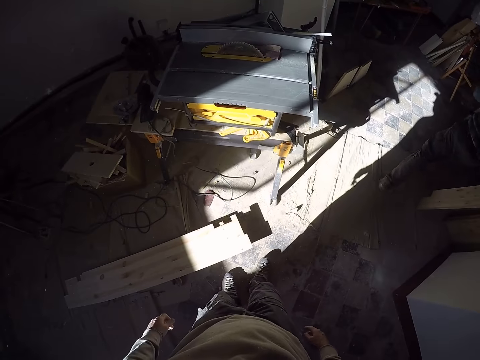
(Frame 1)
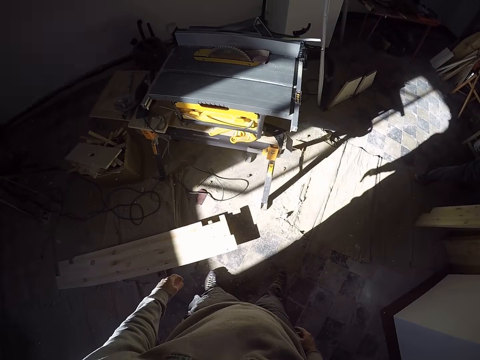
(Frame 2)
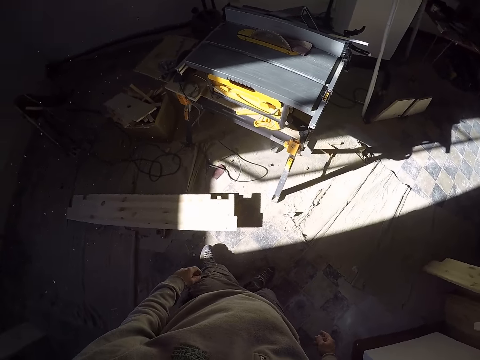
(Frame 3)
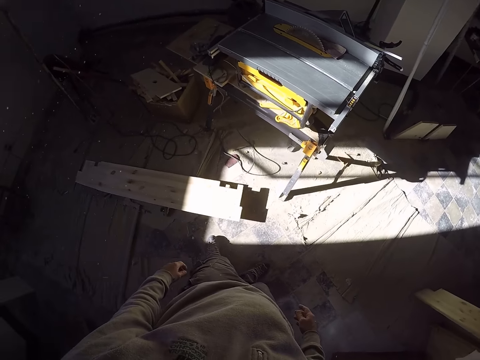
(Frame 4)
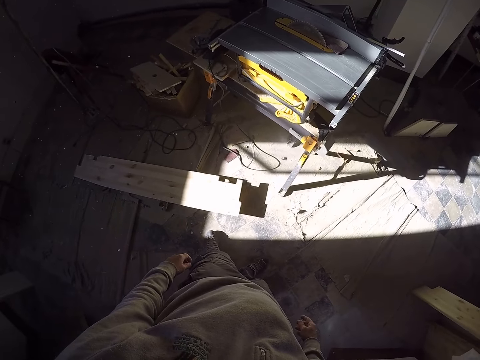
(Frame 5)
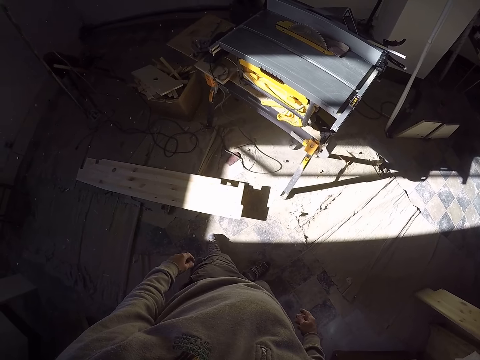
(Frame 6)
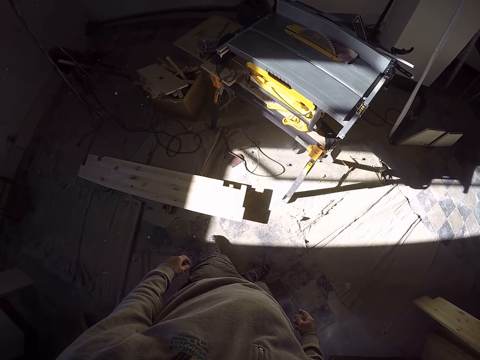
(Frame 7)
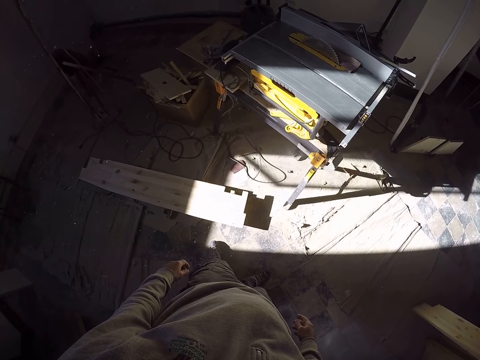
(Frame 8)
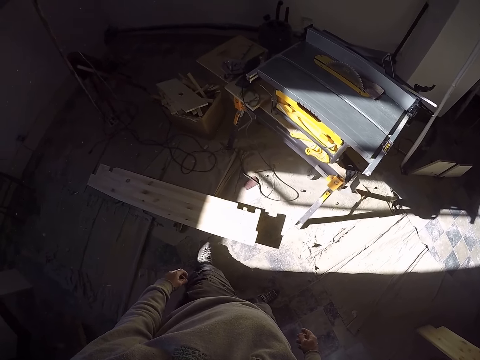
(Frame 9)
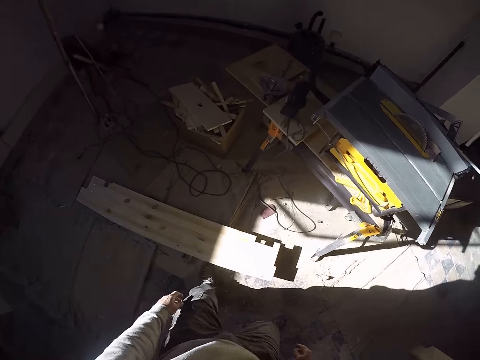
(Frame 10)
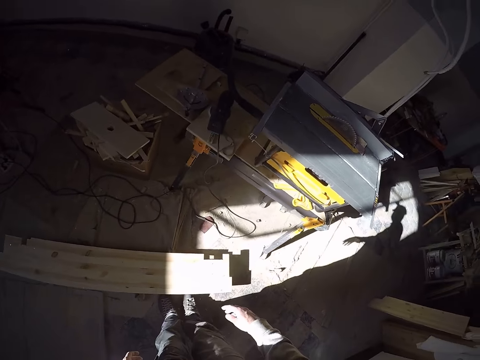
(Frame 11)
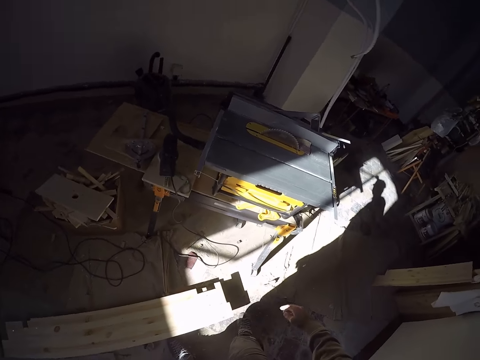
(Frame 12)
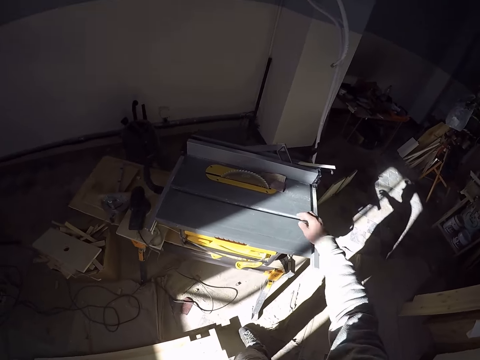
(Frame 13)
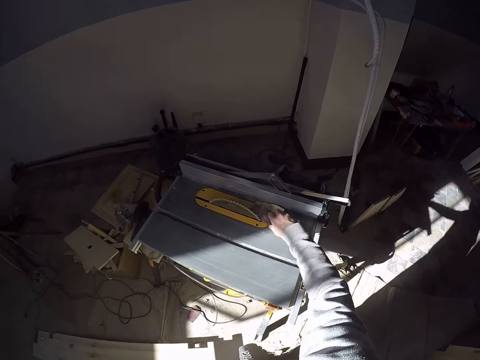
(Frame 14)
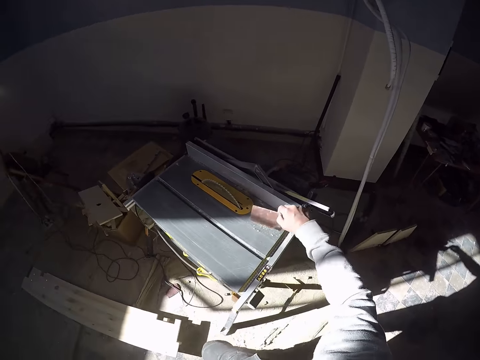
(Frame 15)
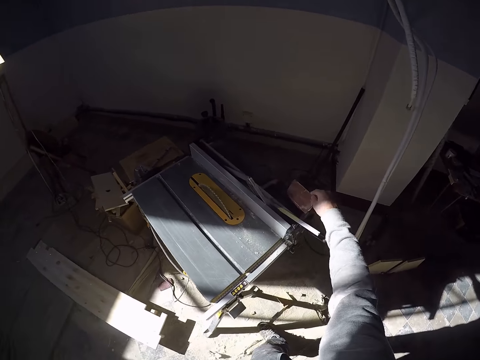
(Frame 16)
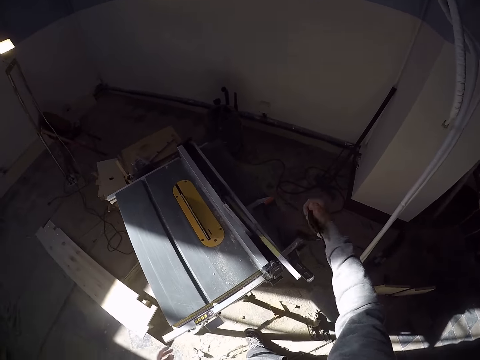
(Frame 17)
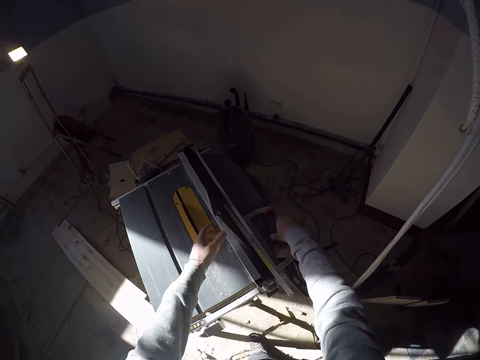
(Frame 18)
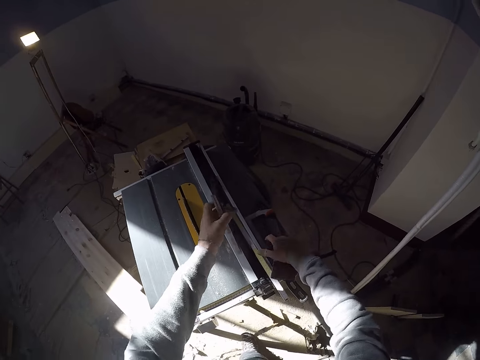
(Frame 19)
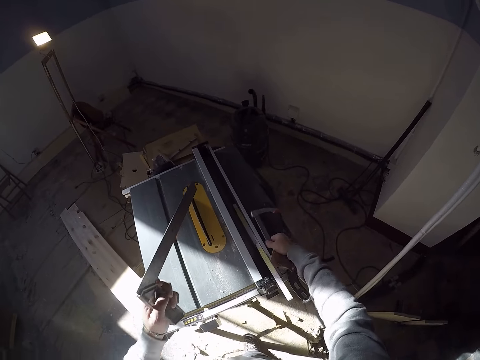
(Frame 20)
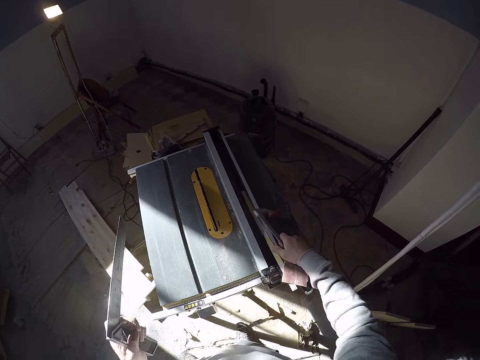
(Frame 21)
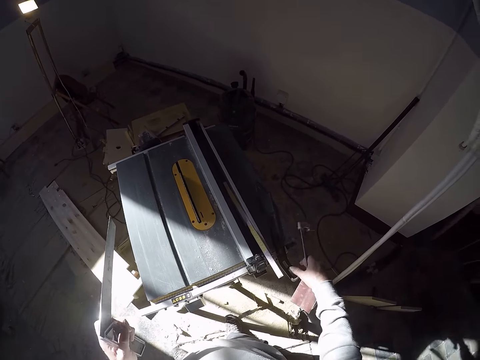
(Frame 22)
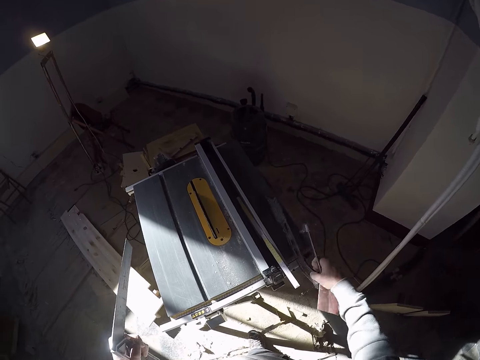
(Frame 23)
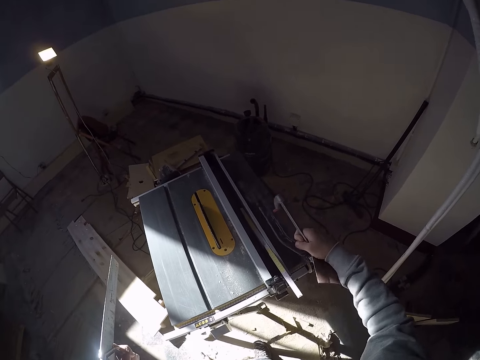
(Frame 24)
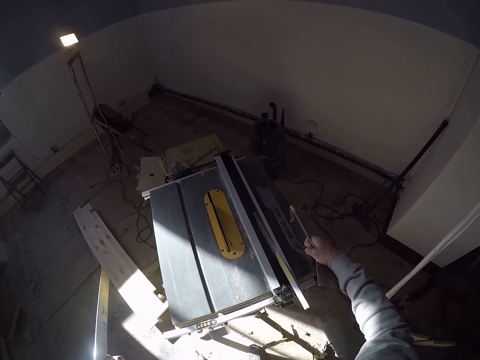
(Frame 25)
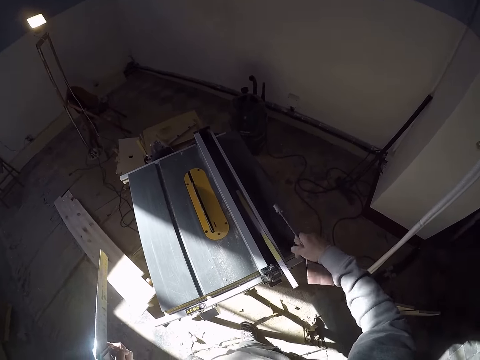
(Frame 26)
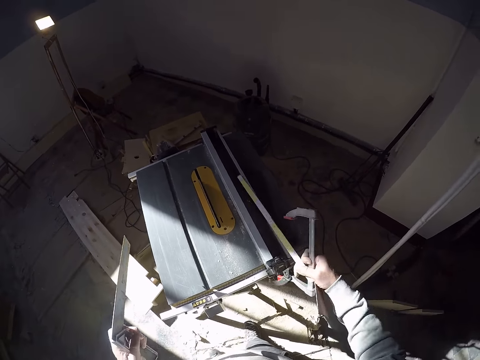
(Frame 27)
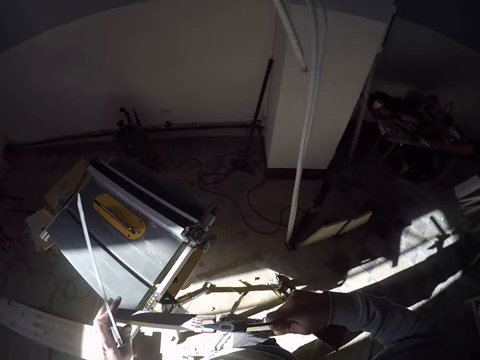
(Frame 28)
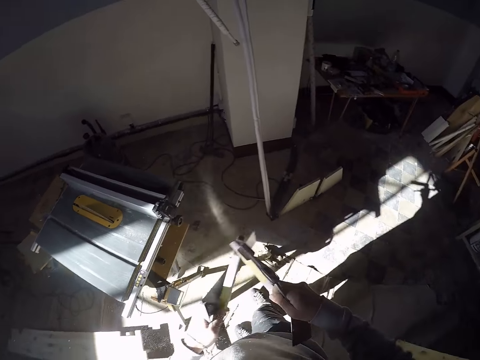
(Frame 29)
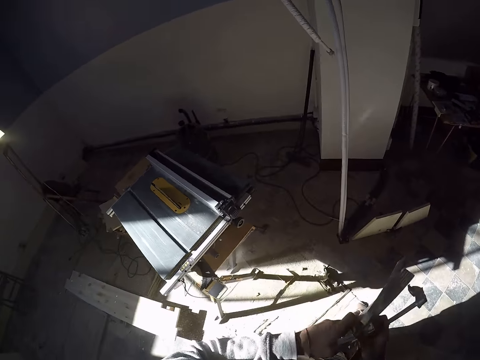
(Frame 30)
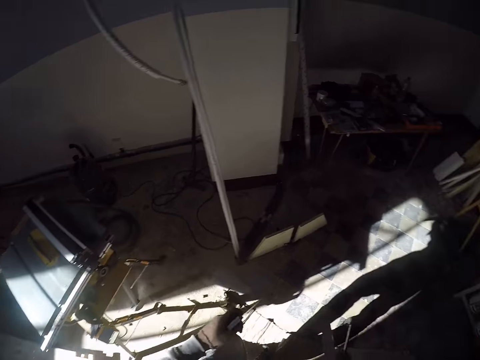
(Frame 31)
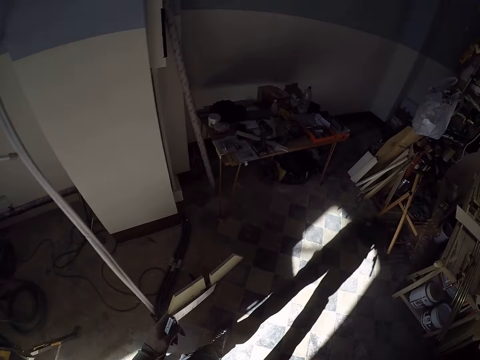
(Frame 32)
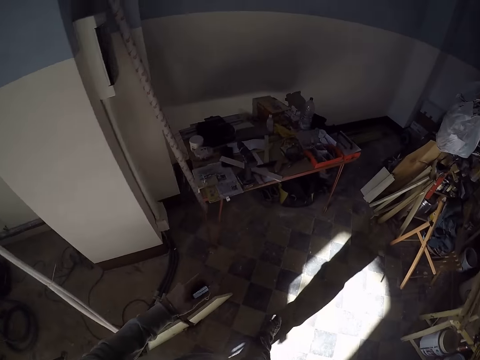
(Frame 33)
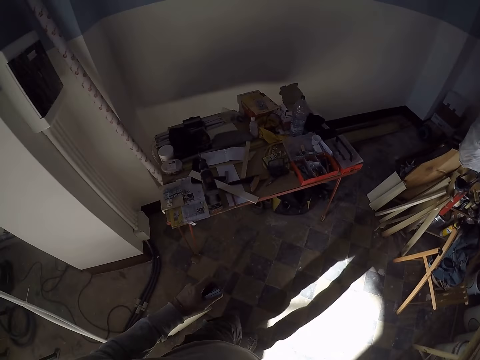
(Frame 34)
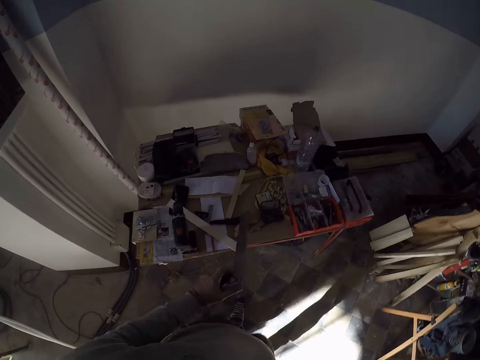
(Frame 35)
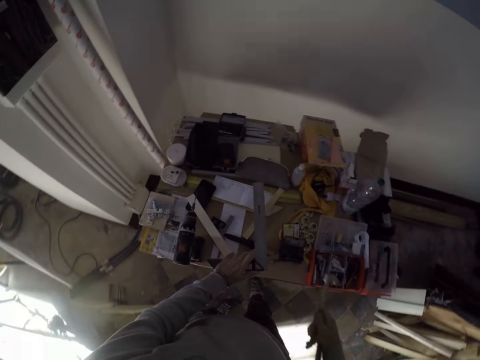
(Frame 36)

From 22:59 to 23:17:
The camera wearer moves a sandpaper. He removes a plank from the wood cutter with his right hand. He picks a try square or L ruler on the wood cutter with his left hand. He picks a G-clamp on the wood cutter with his right hand. He picks a manual sander on the wood cutter with his right hand. He moves a piece of metal. He picks a piece of wood. He picks a meter rule on the wood cutter with his right hand. He folds the meter rule with both hands. He moves the L ruler to the right hand. He walks towards a table.

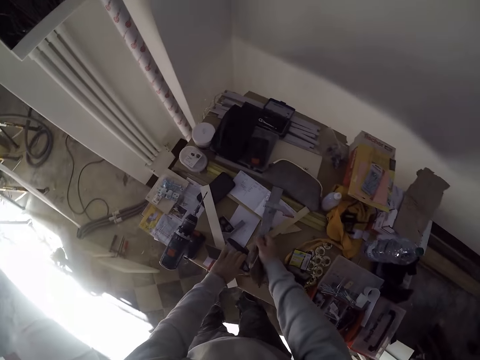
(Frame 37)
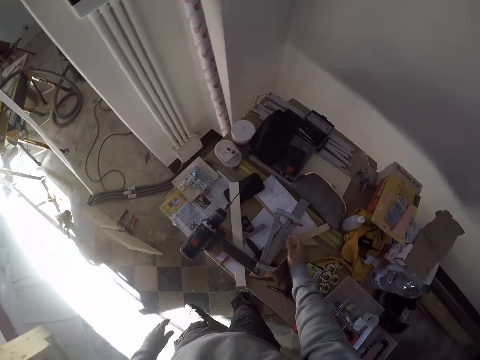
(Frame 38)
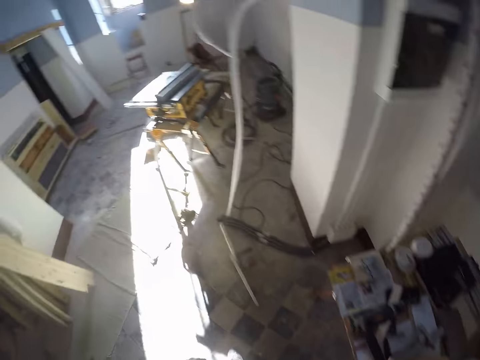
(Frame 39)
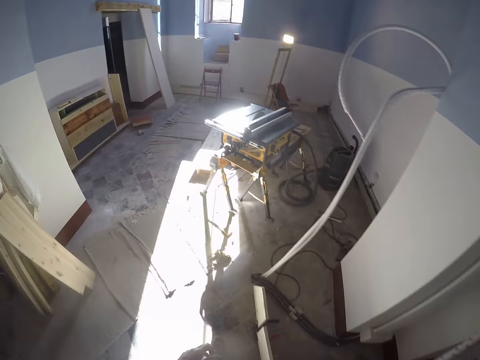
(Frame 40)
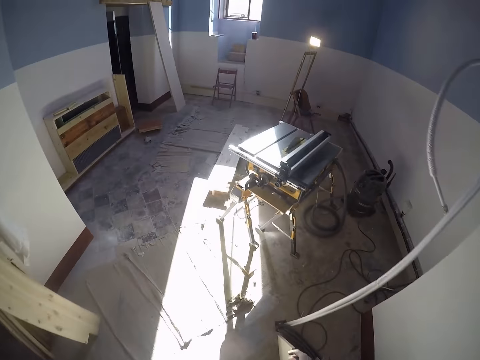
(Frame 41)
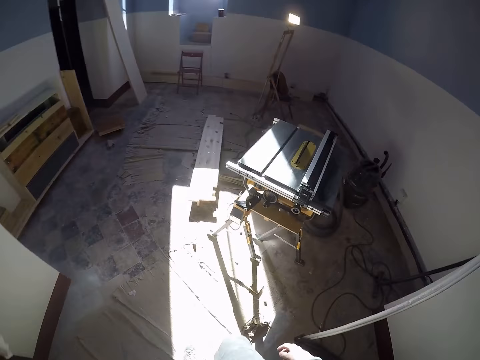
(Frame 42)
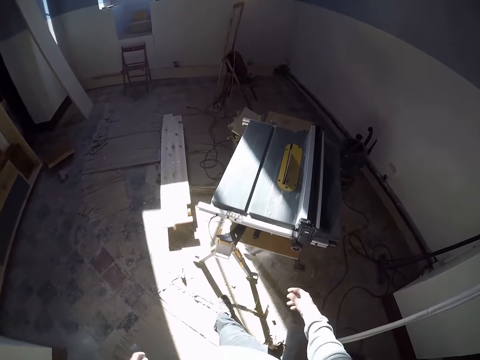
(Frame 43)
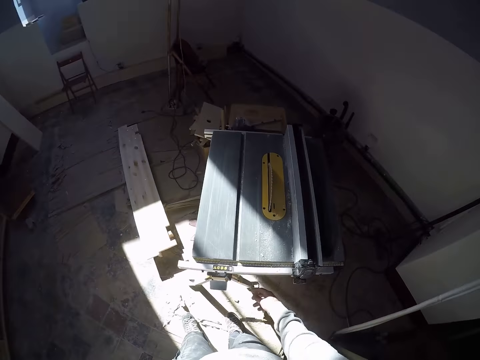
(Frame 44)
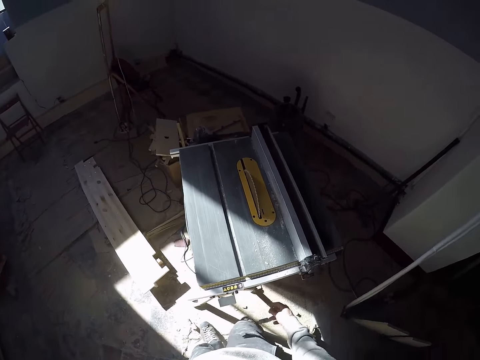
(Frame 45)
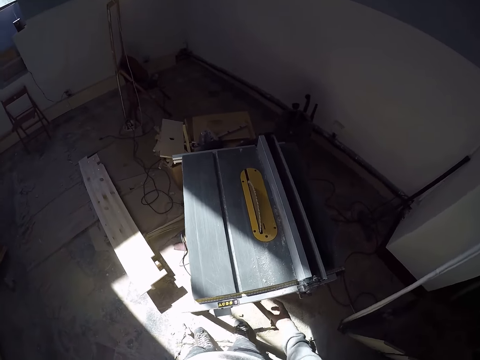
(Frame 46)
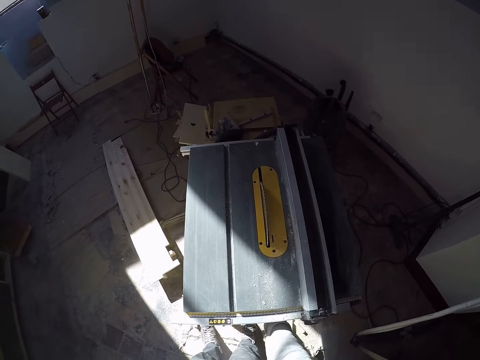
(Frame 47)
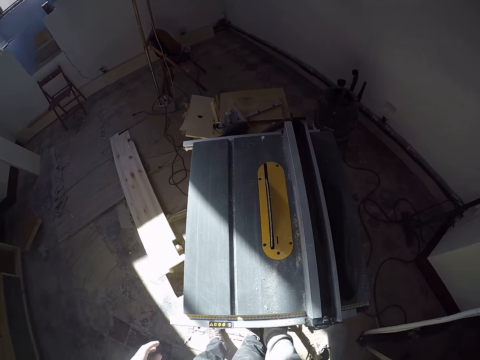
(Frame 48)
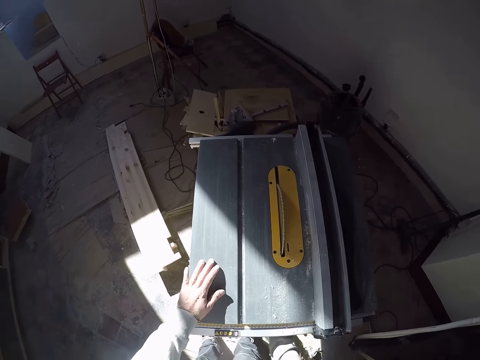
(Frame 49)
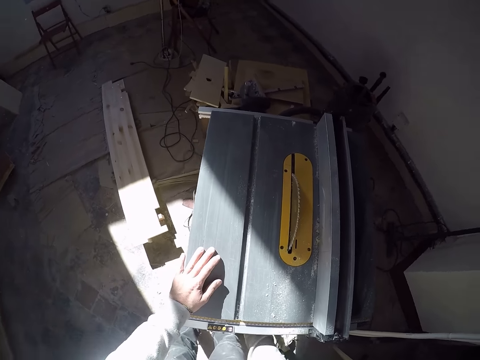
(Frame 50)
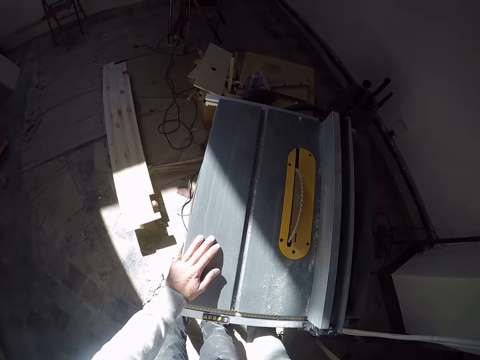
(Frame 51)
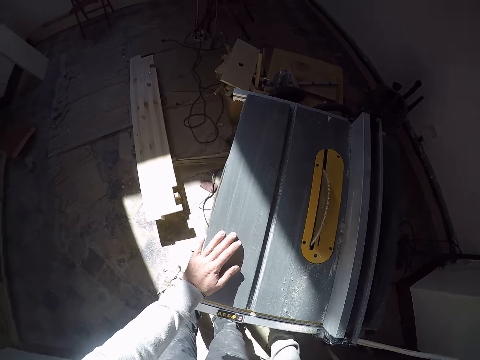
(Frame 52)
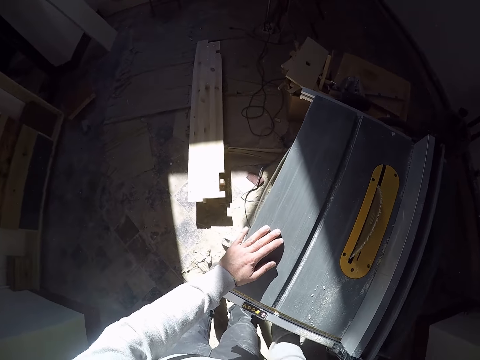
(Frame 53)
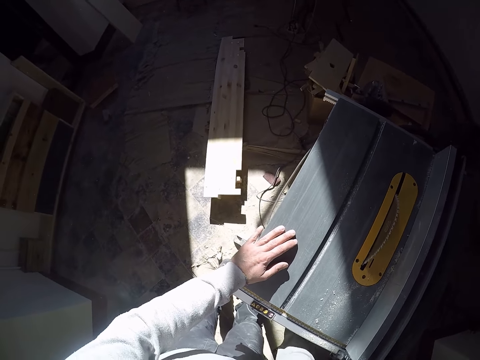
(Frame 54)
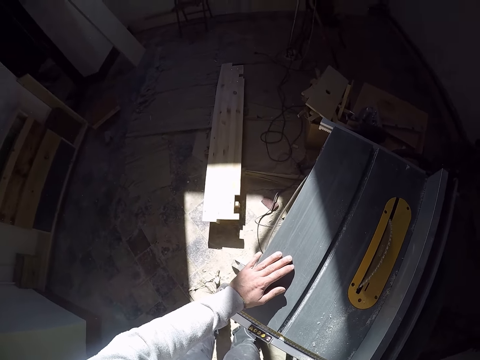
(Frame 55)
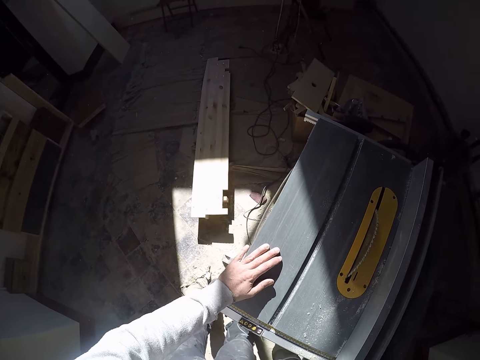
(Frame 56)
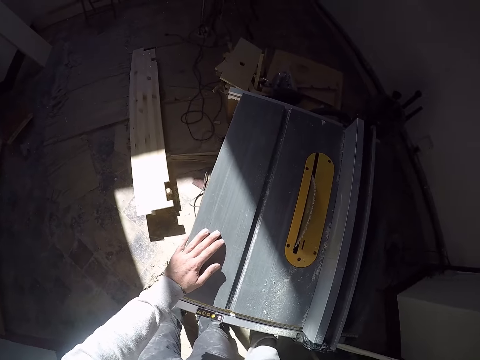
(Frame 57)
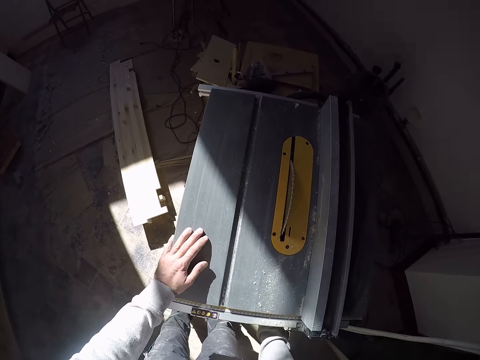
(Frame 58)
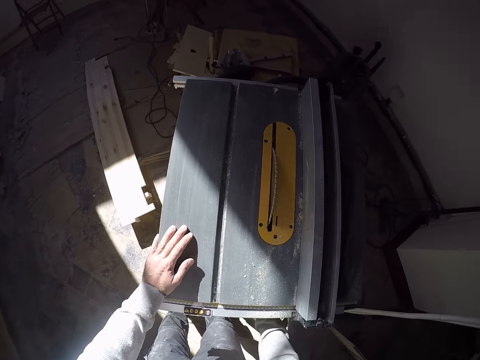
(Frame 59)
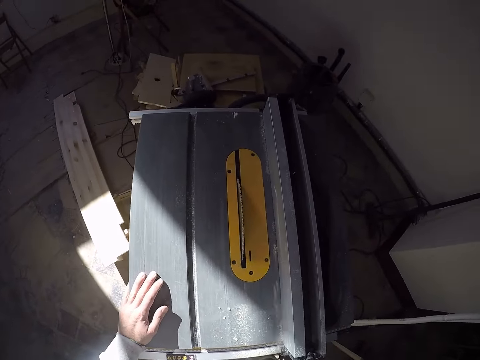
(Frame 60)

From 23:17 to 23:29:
The camera wearer drops the try square on the table with his left hand. He drops the G-clamp, the meter rule and the sandpaper on the table with his right hand. He walks towards the wood cutter. He touches something. He places his left hand on the wood cutter. He drags a cable under the wood cutter with his right hand.
